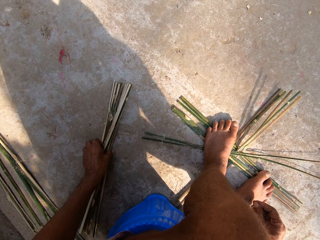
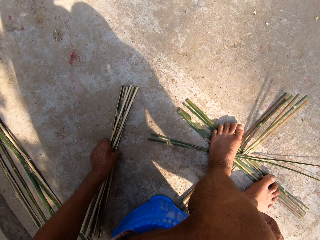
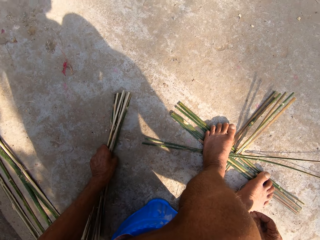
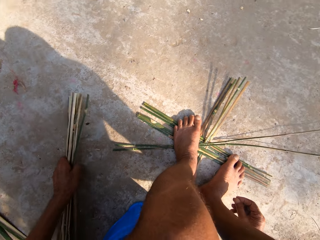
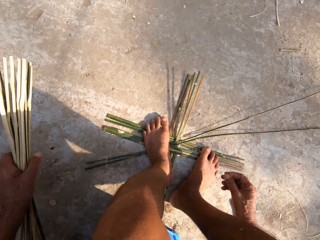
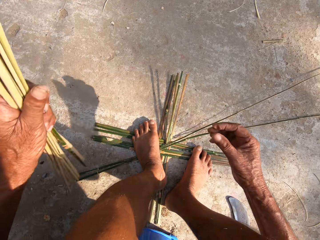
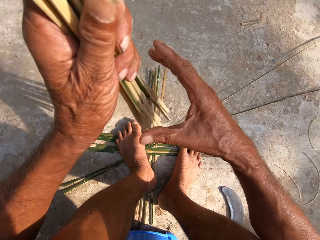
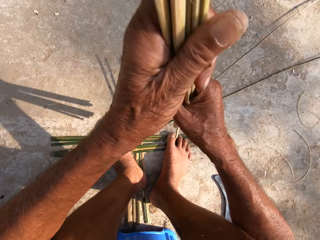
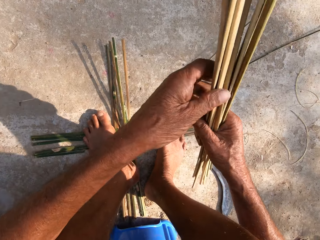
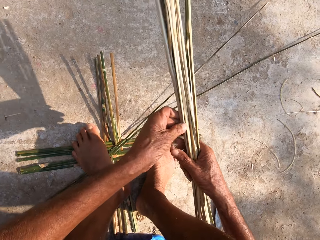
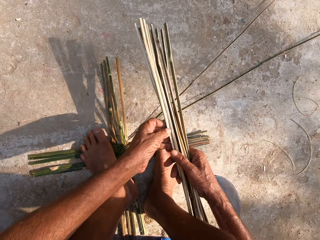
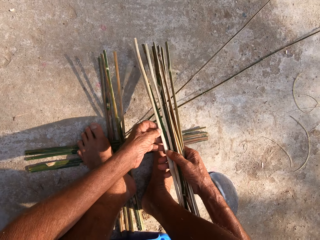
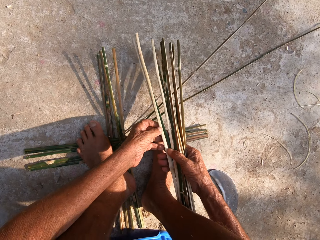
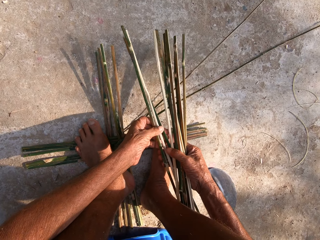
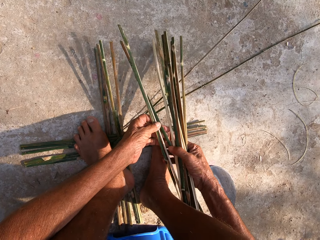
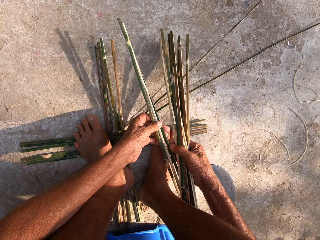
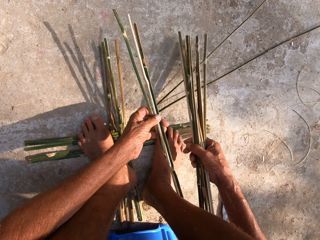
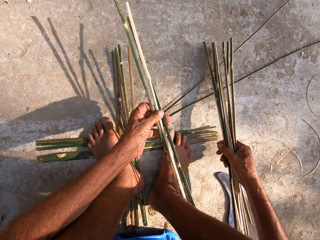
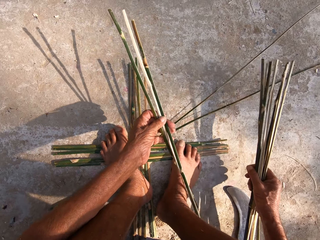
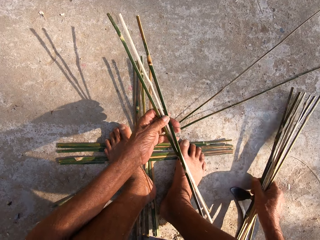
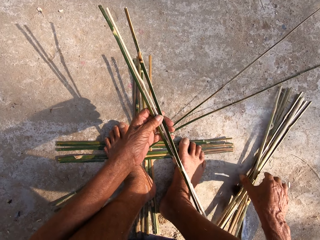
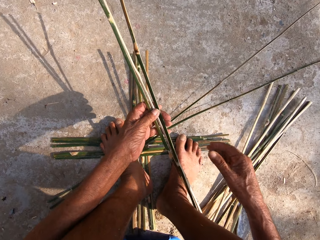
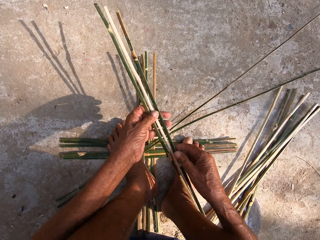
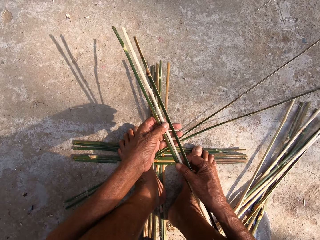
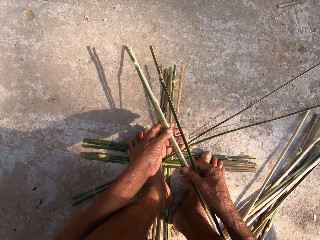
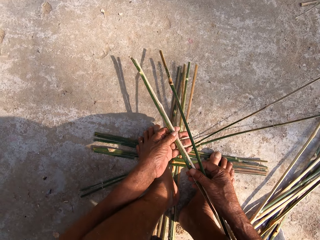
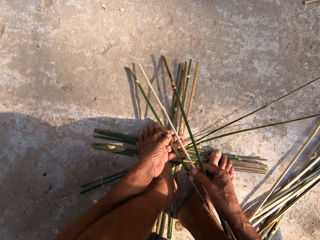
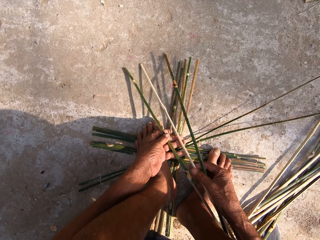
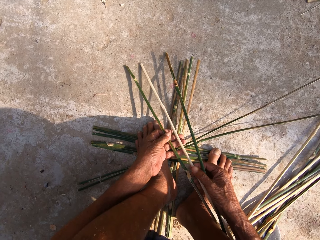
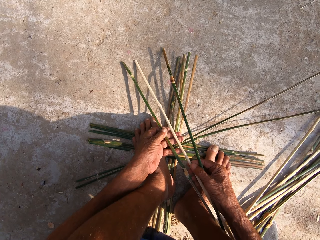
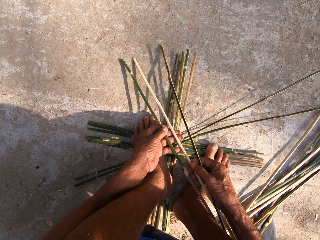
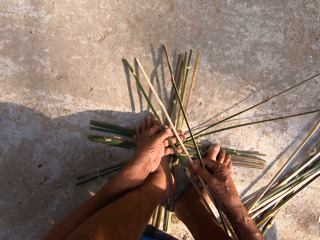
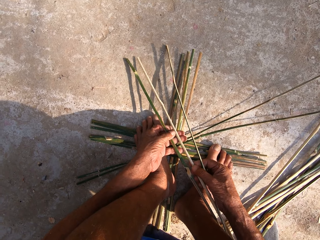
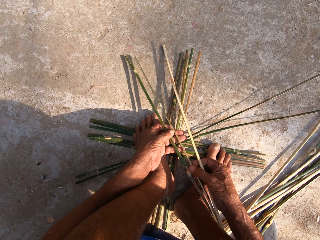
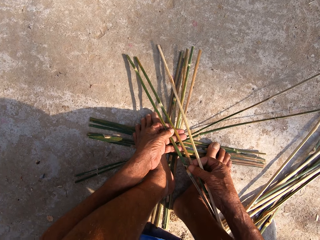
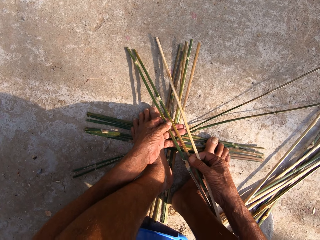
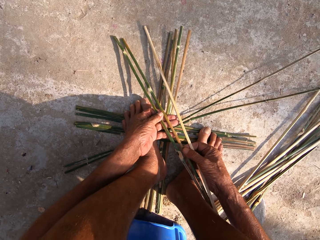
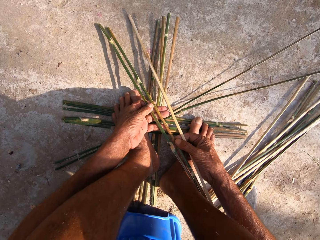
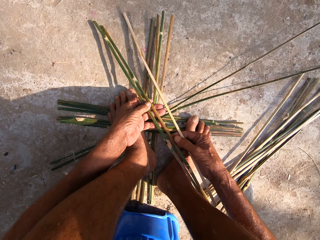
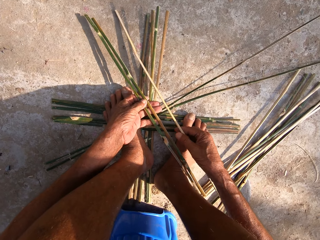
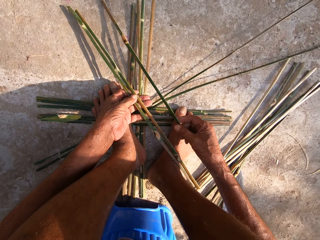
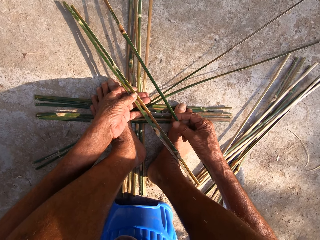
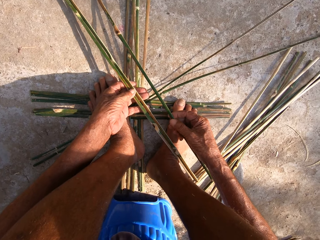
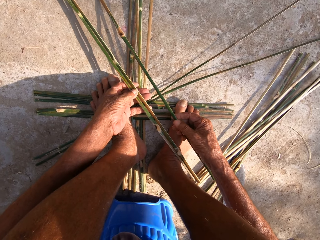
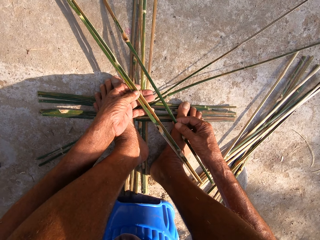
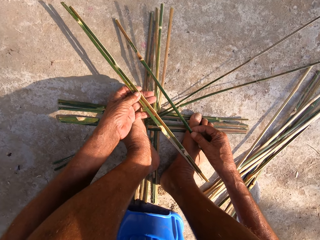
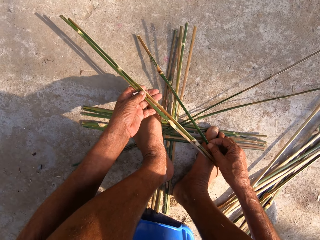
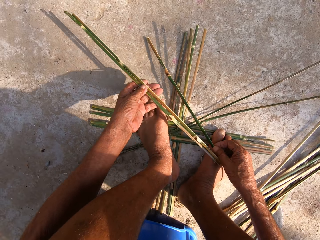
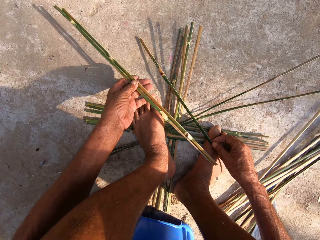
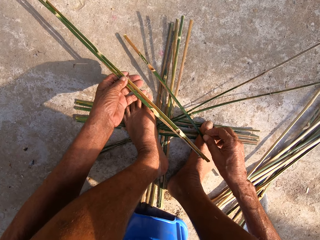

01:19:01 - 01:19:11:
The camera wearer picks a set of canes or bamboo sticks from the floor with his left hand. He passes the set of canes from his left hand to his right hand. He picks three canes from the set of canes in his right hand with his left hand. He drops the set of canes on the floor with his right hand. He holds the three canes with both hands. He separates the bamboo sticks in his left hand. He drops a cane on his leg with his right hand.

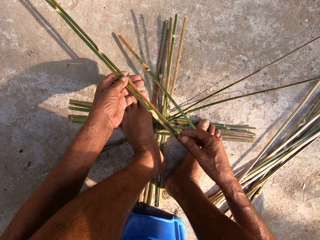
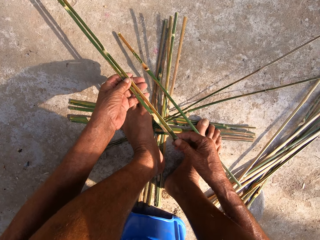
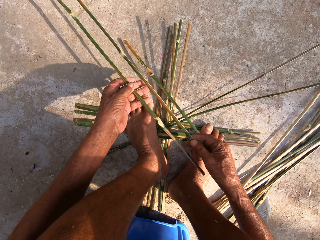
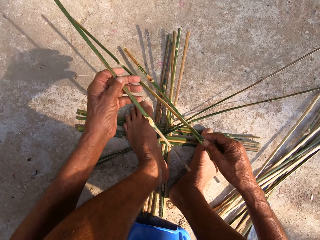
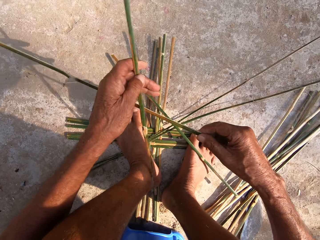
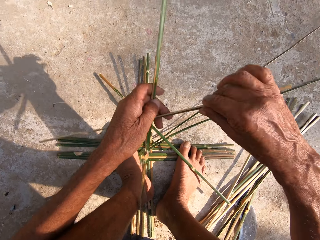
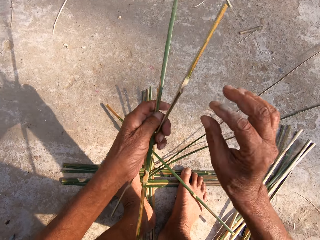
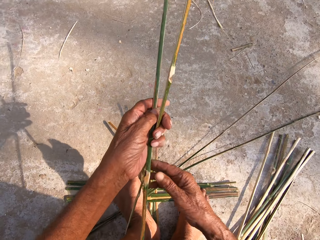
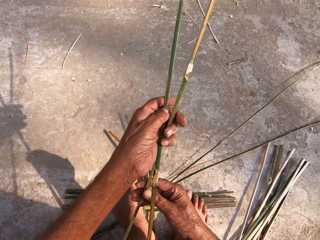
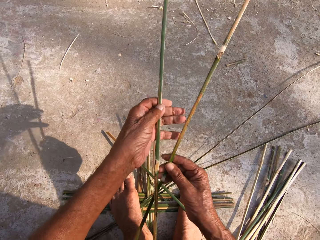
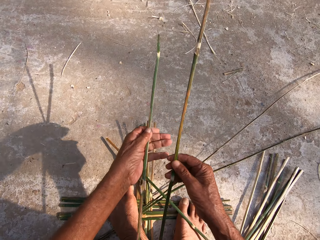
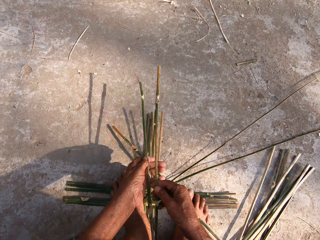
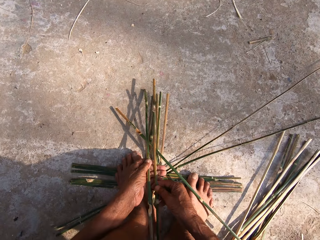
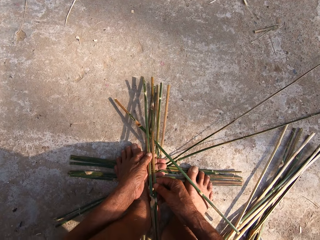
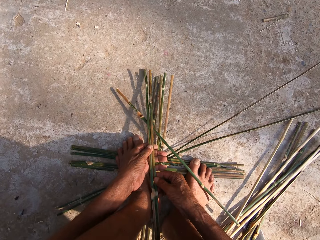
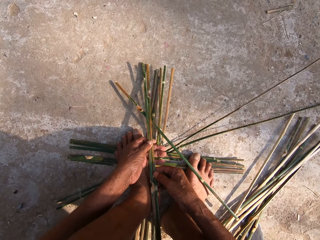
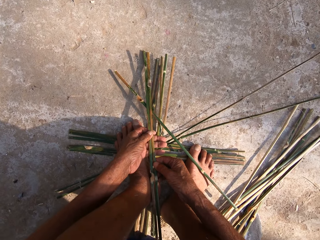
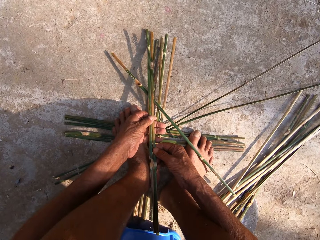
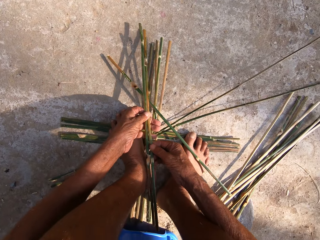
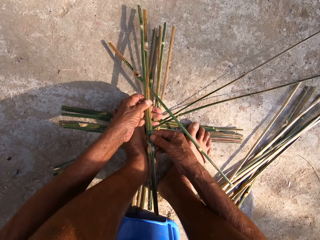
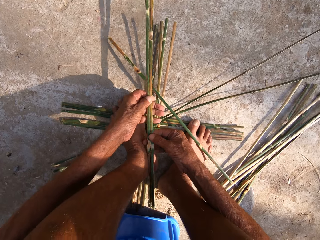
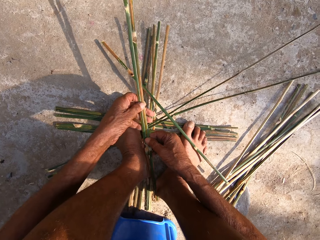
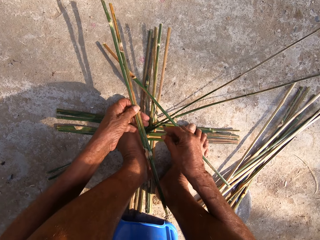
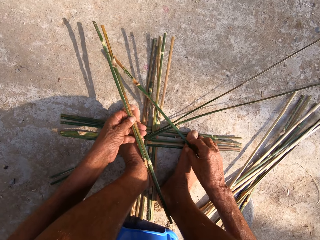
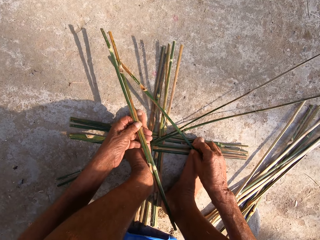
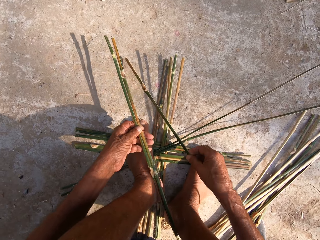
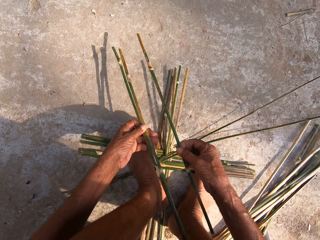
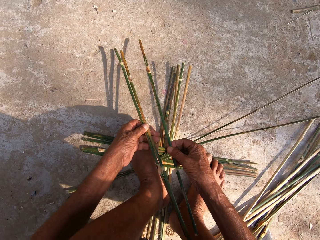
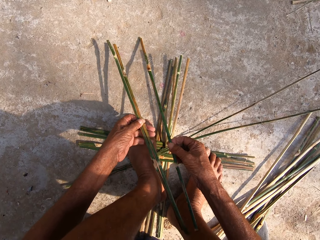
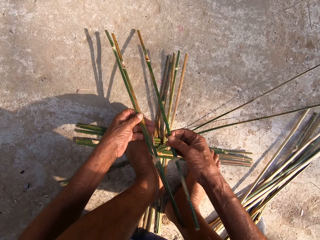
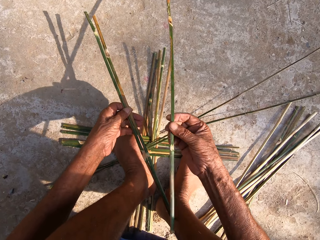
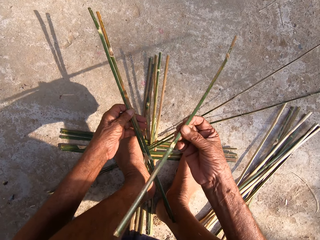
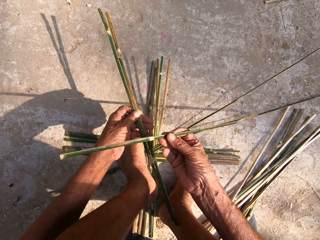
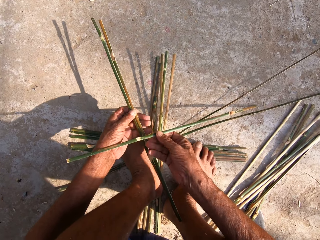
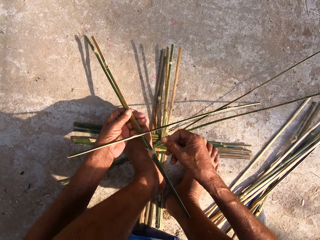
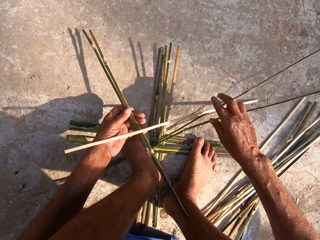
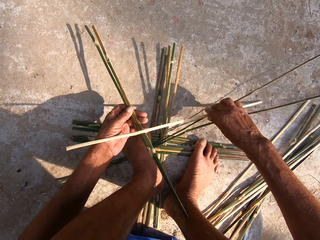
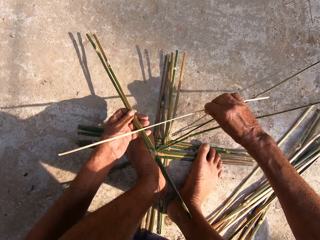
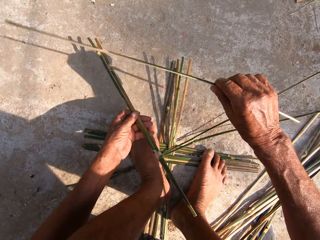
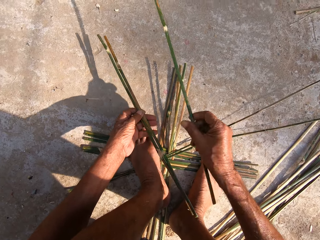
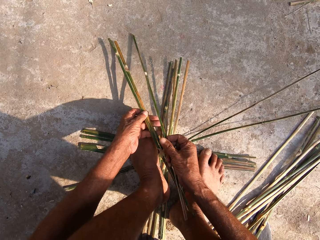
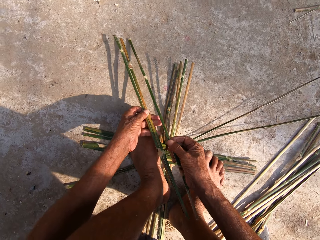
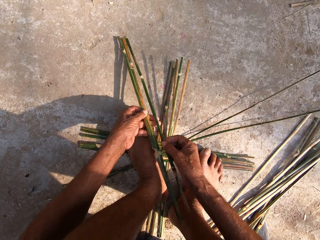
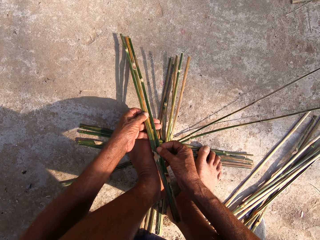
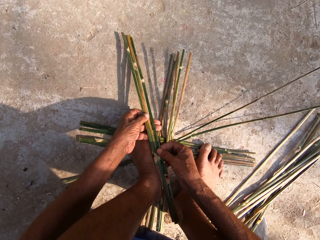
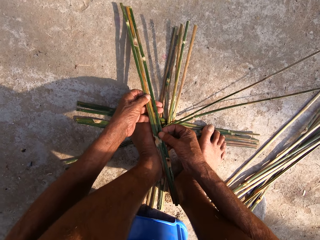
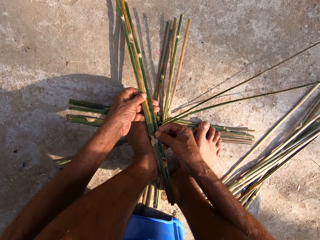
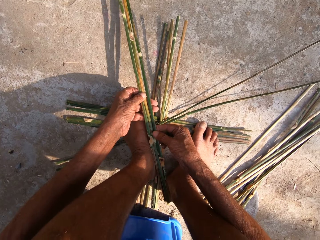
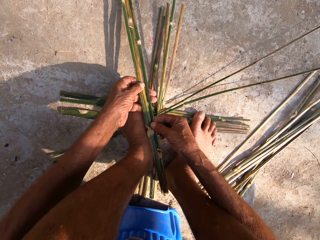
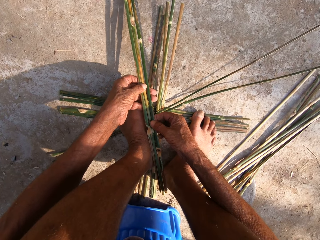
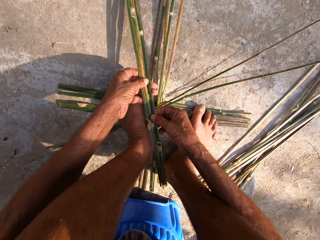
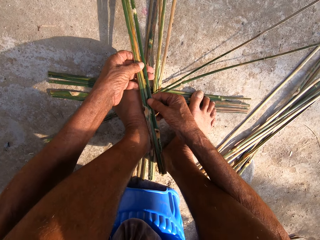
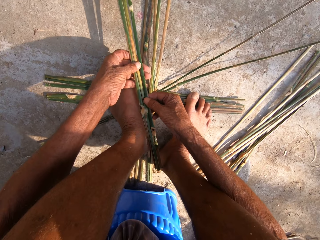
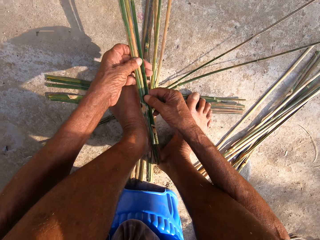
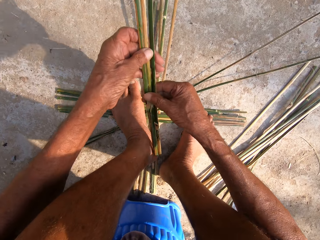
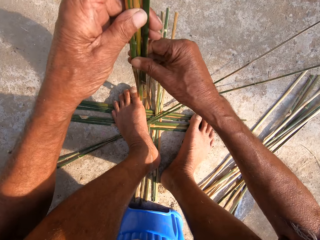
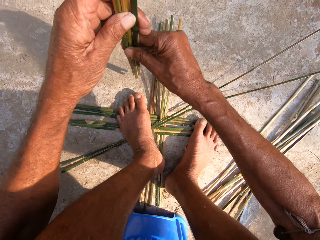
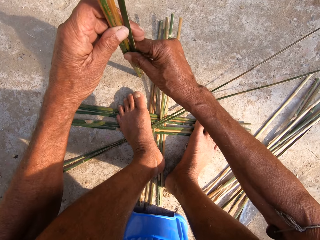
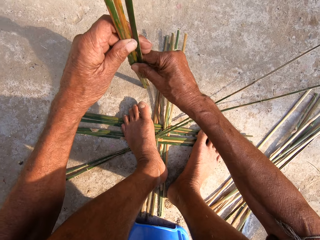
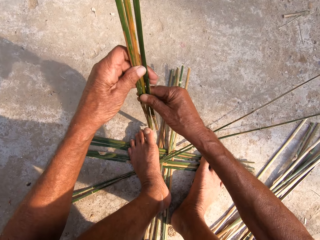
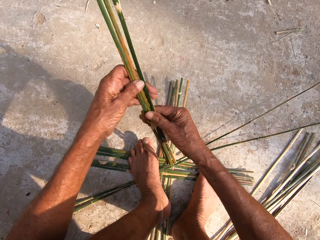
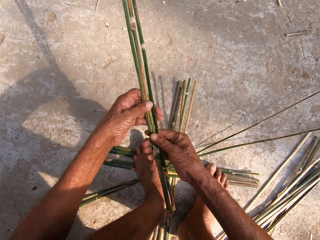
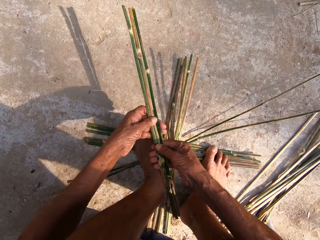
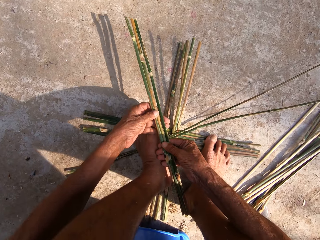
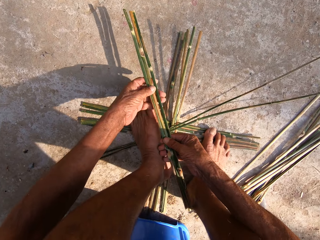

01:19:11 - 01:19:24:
The camera wearer adjusts the canes or bamboo sticks with both hands. He turns the bamboo stick. He puts the bamboo sticks down. He picks the cane from his leg with his right hand. He adjusts the cane with his right hand. He turns the bamboo stick. He lifts the bamboo stick. He places the cane in his right hand on his left hand. He holds the canes with both hands. He hits the canes on the floor with both hands. He lifts the bamboo stick.
